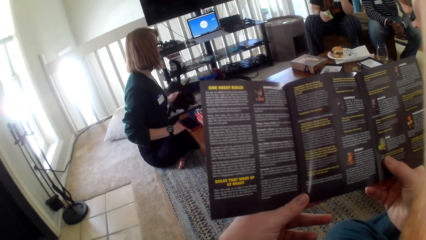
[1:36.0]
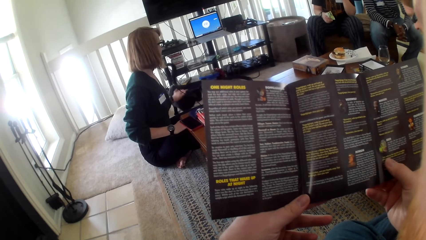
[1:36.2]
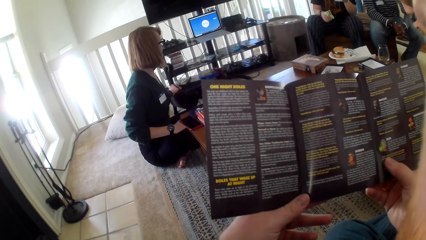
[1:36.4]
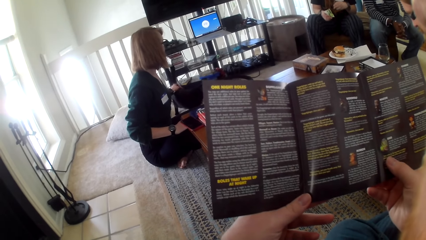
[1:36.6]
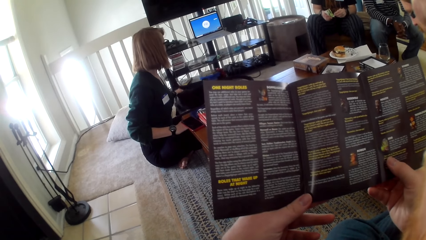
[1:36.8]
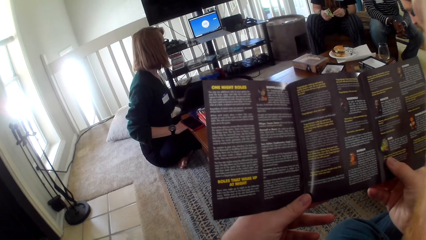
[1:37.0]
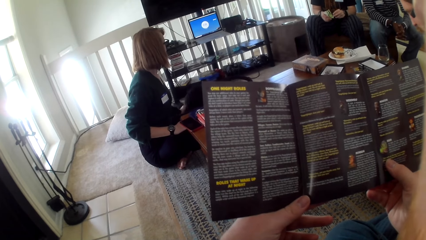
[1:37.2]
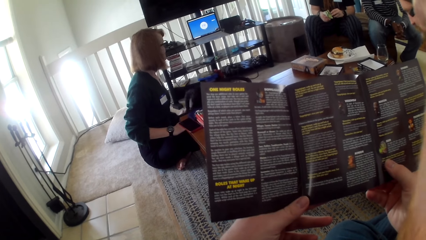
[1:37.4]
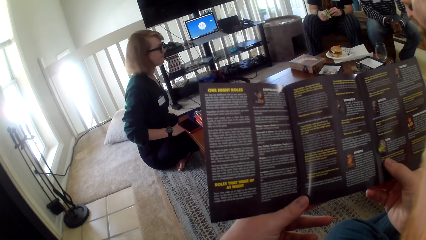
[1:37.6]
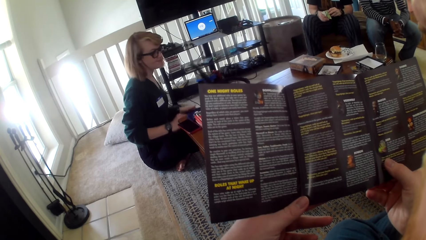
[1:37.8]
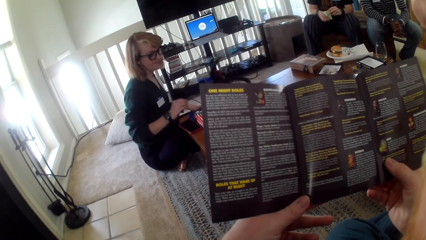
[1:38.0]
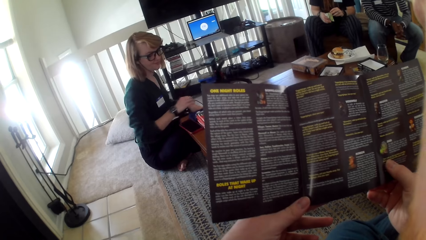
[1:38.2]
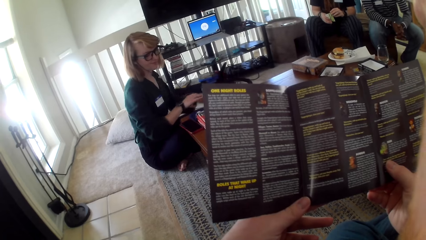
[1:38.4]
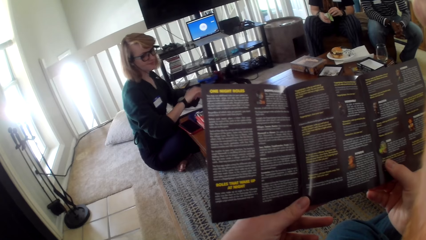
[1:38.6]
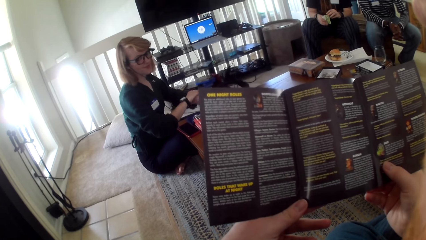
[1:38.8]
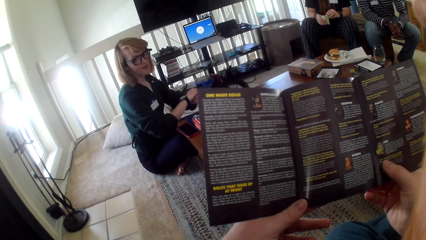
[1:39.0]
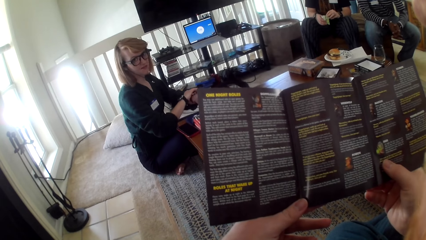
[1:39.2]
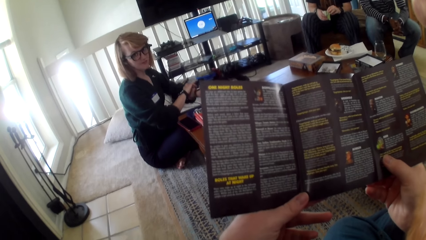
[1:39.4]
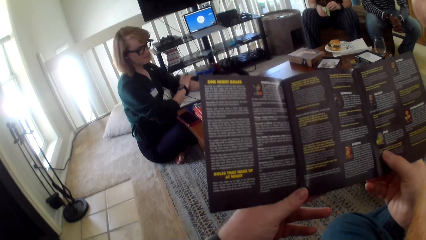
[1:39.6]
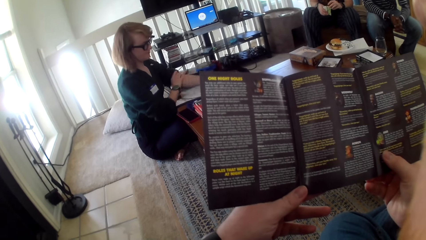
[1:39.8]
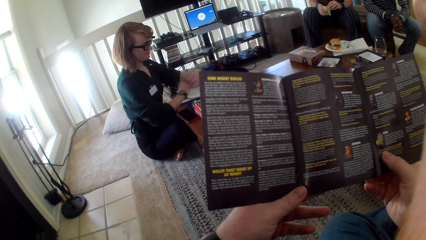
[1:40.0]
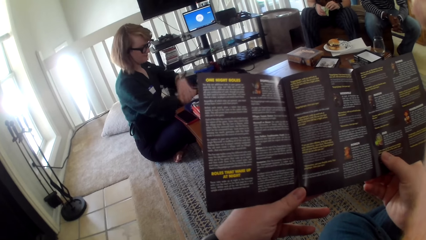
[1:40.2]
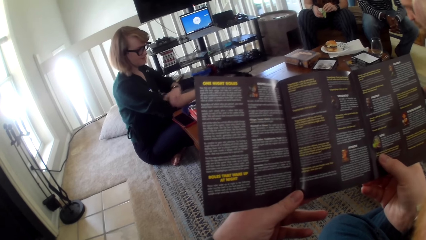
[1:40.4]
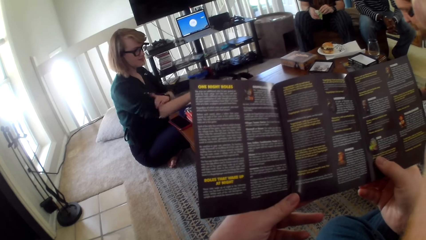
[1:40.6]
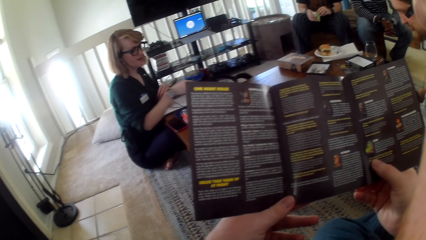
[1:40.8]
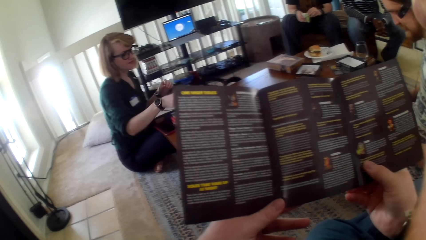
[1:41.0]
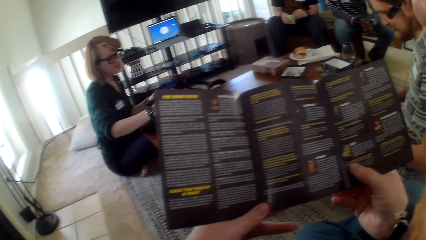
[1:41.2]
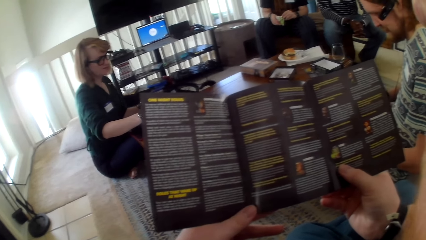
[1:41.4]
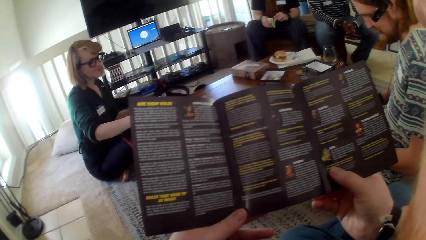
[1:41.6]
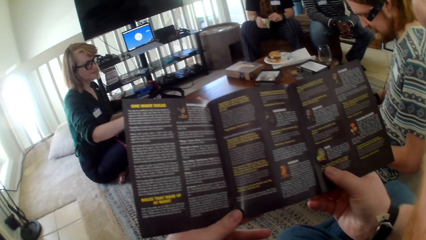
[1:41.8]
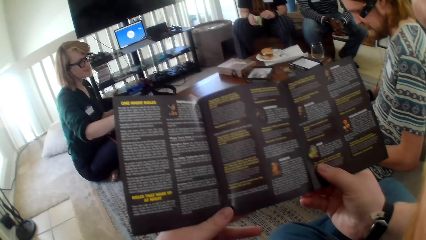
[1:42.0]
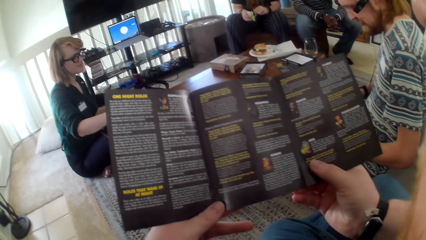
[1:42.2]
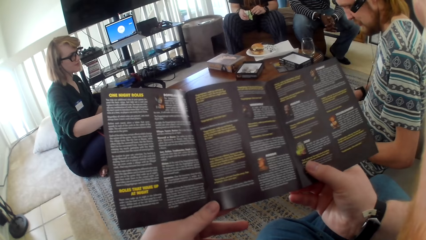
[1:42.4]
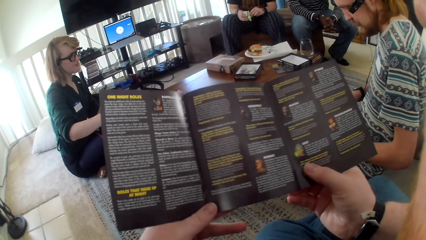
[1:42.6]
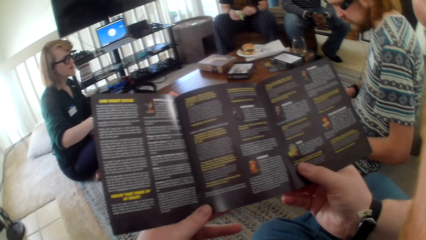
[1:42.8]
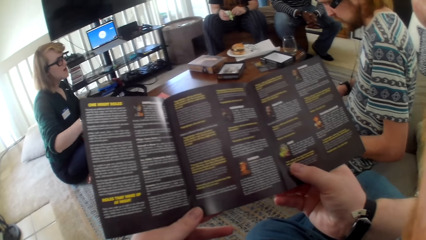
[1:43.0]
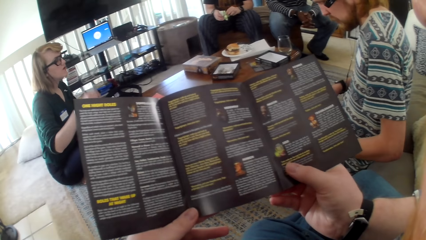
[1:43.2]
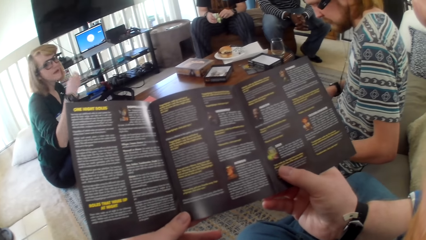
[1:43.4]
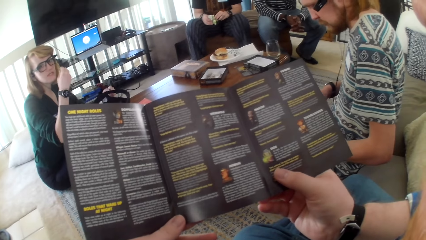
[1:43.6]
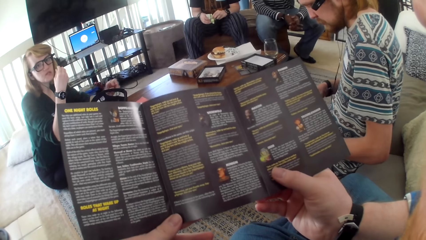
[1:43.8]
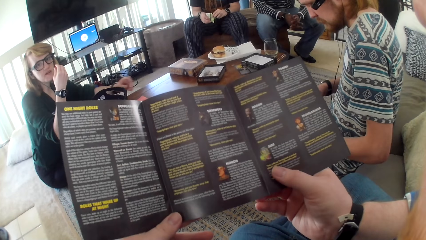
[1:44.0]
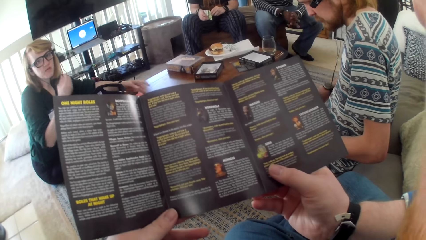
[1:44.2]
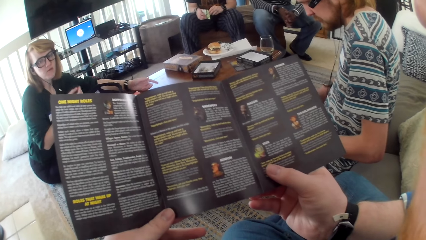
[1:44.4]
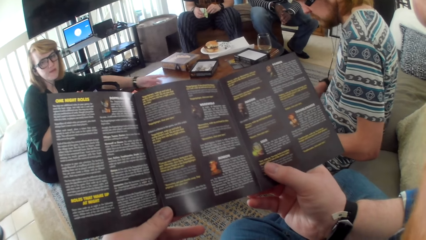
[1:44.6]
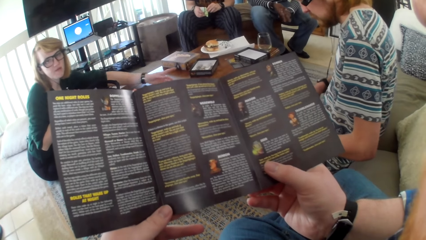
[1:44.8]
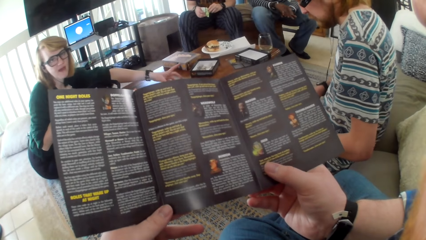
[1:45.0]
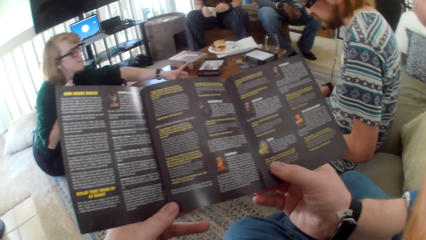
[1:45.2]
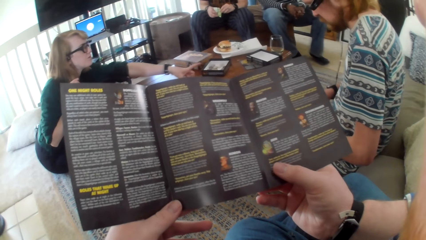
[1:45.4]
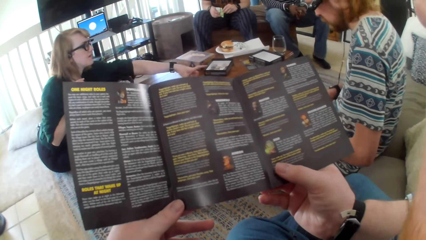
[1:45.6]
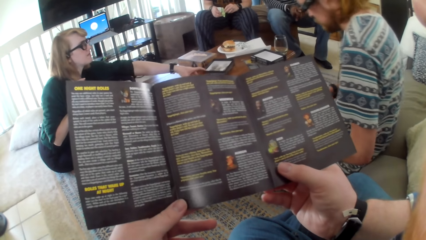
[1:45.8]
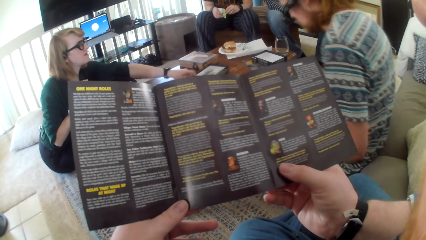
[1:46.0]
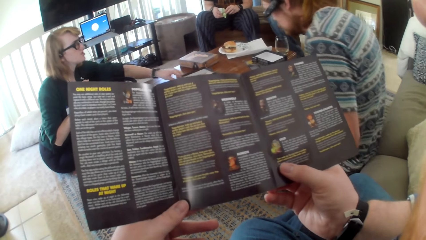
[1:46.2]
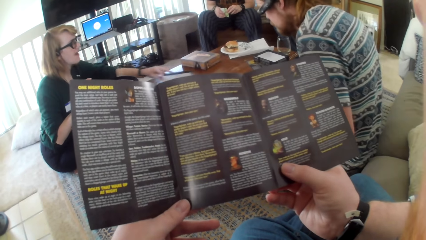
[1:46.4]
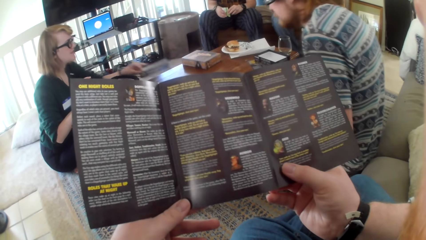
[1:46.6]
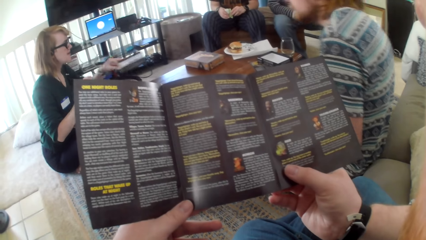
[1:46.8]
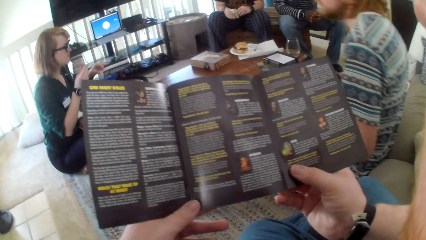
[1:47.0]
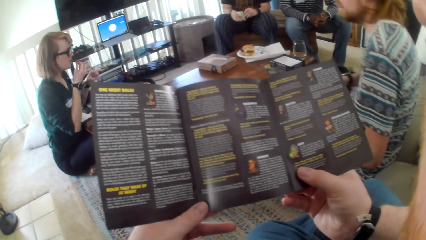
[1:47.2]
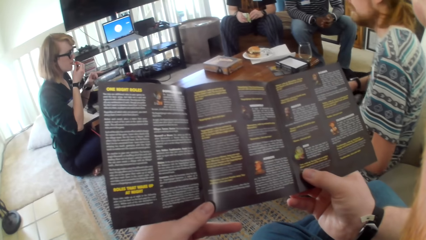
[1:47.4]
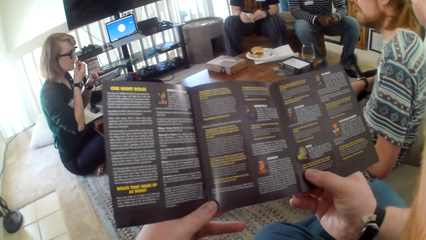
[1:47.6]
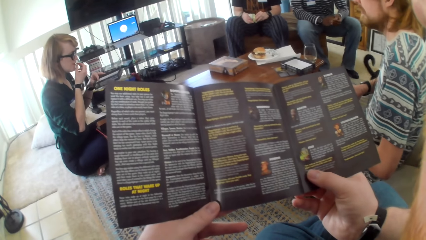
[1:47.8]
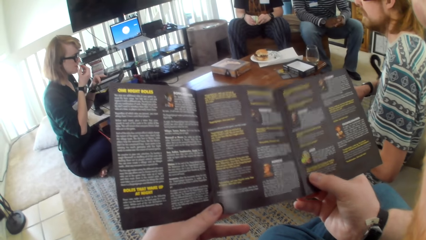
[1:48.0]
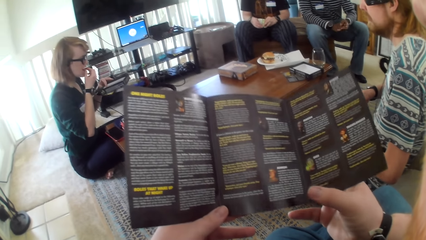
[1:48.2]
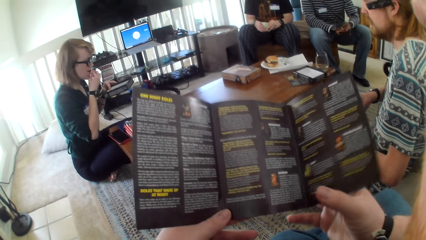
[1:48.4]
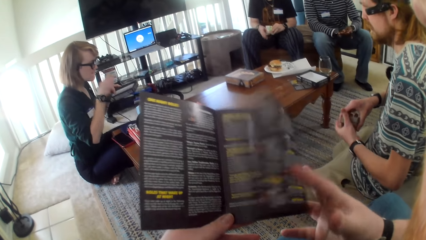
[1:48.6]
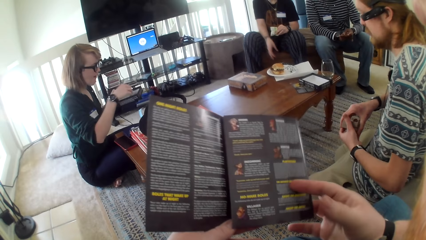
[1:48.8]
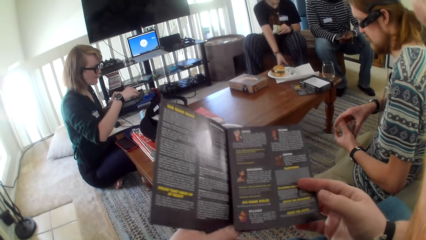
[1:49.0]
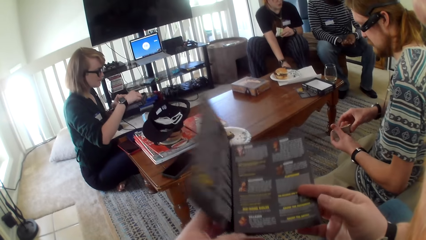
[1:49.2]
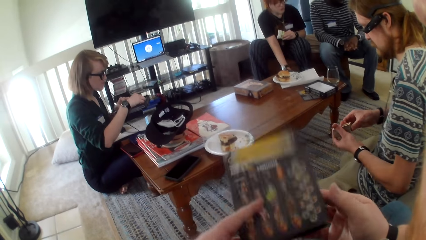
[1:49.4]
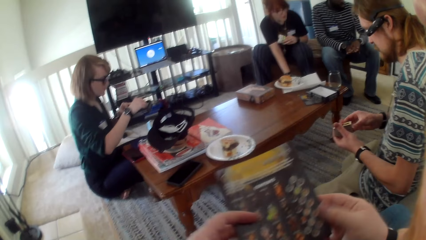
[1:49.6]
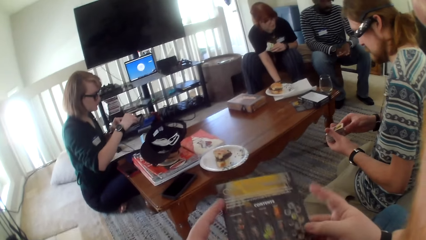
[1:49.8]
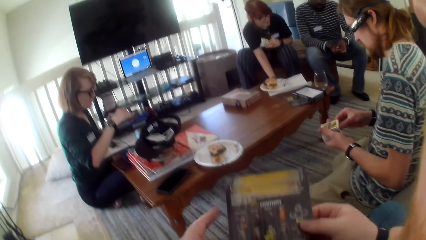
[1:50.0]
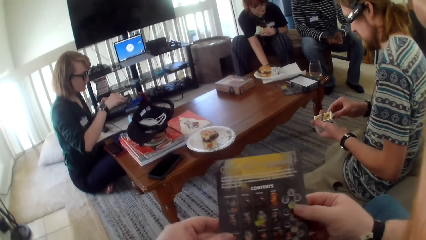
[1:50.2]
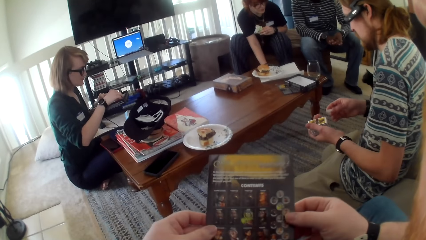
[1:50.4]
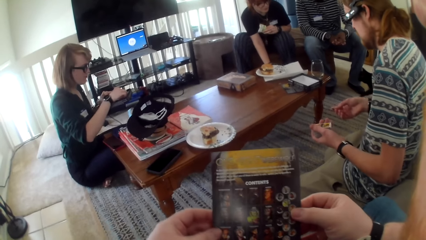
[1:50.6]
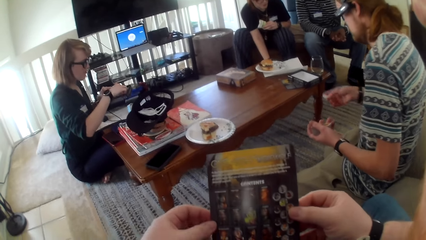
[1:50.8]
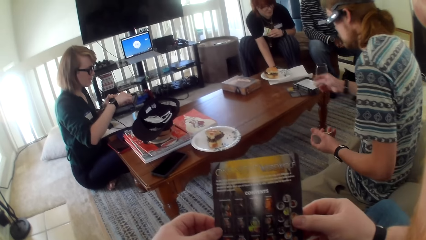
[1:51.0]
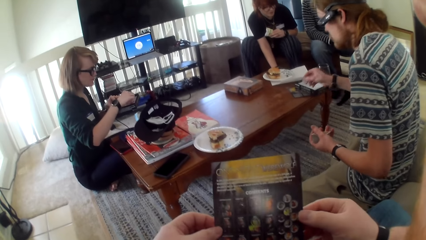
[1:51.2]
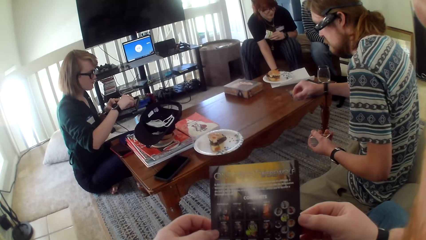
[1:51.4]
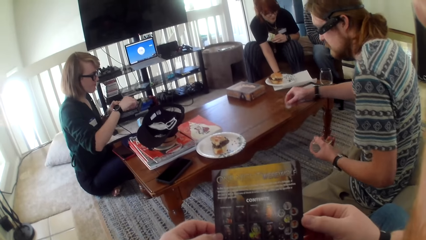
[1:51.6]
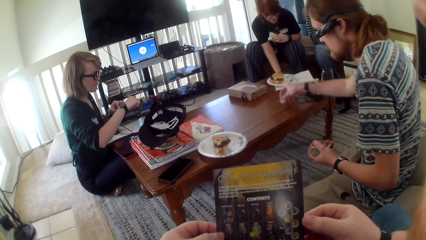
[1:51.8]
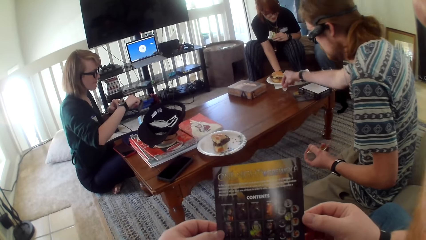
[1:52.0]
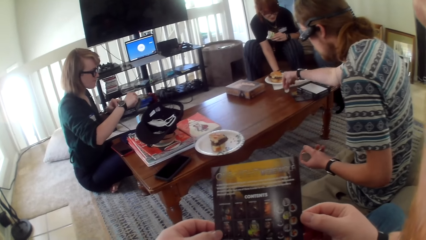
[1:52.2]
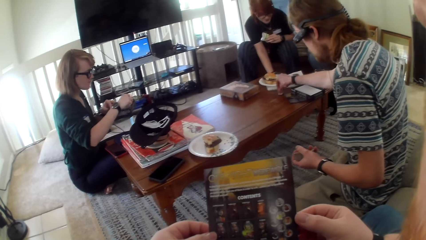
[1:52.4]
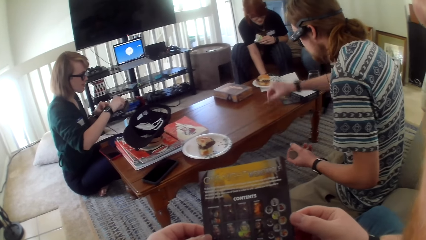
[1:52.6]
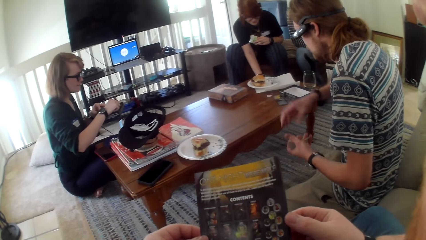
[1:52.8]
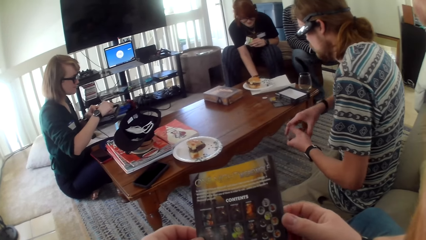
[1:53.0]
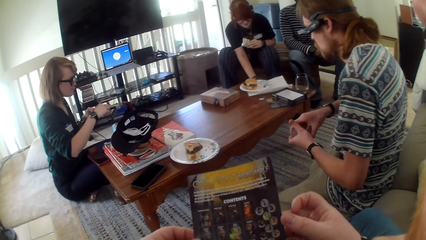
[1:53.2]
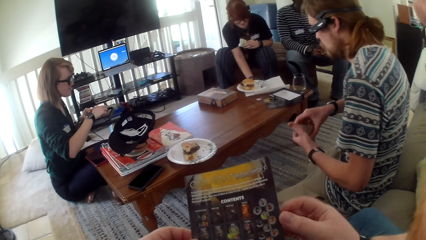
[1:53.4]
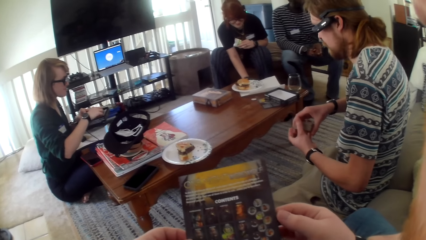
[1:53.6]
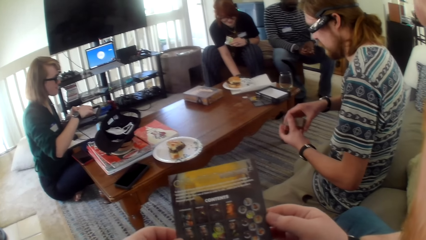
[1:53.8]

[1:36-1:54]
The camera wearer looks at the paper. A woman pulls the clothes sleeve and moves hands. The camera wearer reads the paper. The woman talks to the camera wearer, nips the game cards box on the table, pulls the box on the table, talks and eats. The camera wearer closes the game cards paper pages, flips the paper and talks. A person puts a coin on the table.
